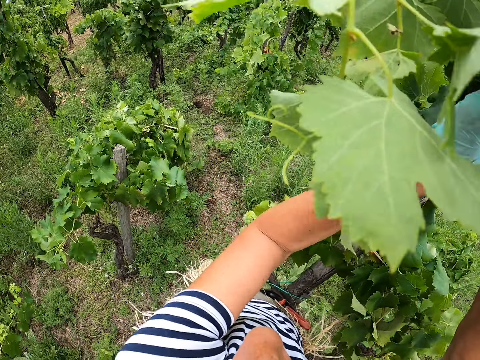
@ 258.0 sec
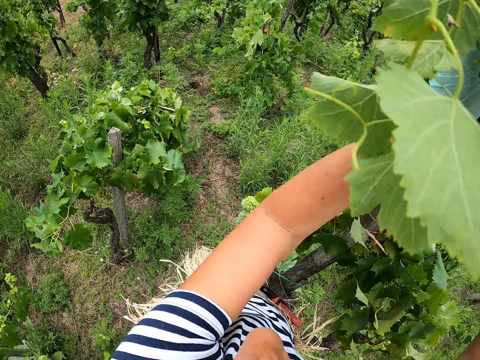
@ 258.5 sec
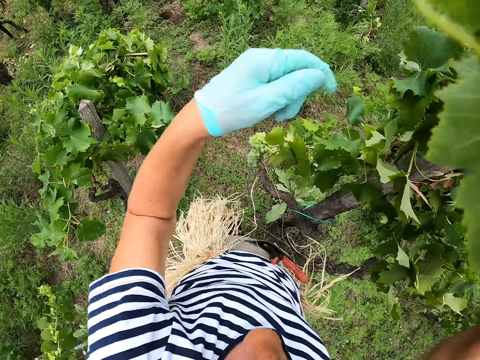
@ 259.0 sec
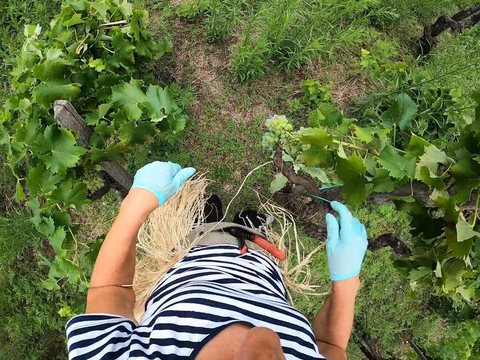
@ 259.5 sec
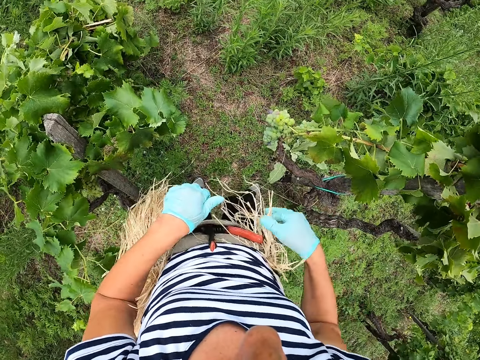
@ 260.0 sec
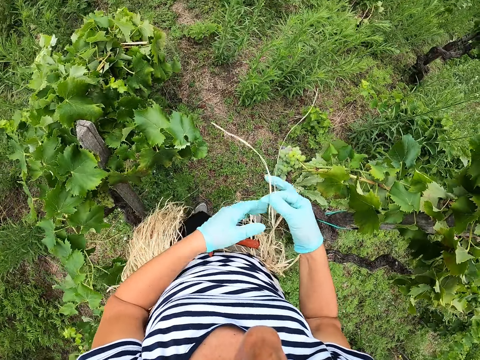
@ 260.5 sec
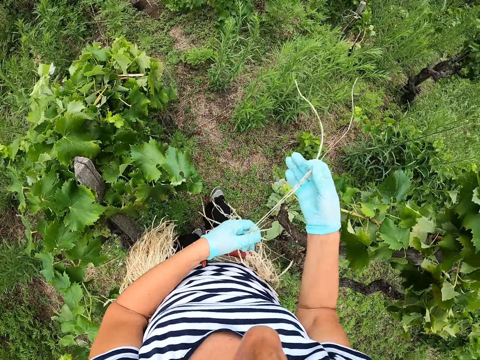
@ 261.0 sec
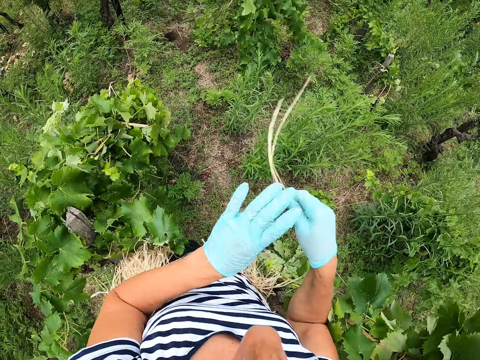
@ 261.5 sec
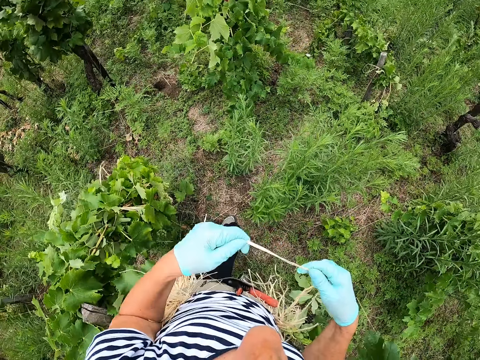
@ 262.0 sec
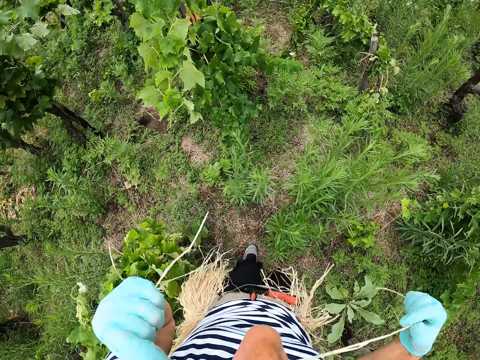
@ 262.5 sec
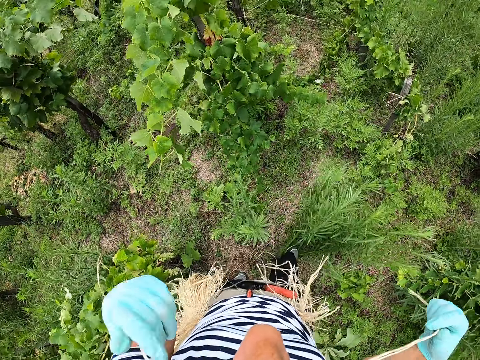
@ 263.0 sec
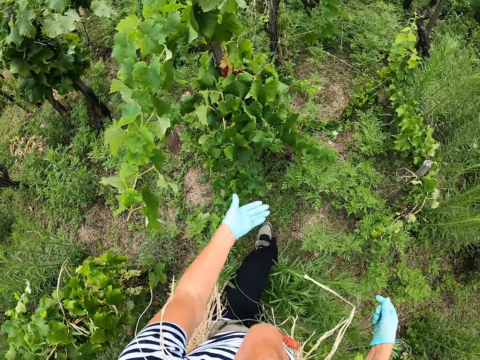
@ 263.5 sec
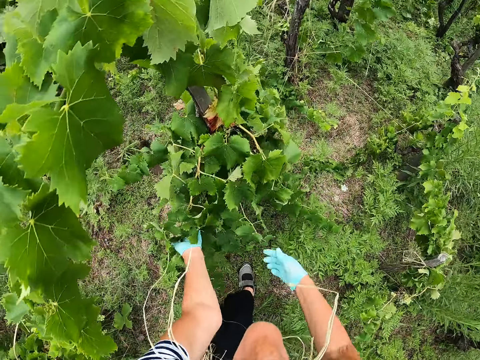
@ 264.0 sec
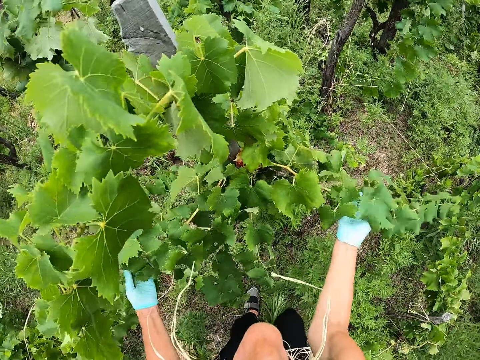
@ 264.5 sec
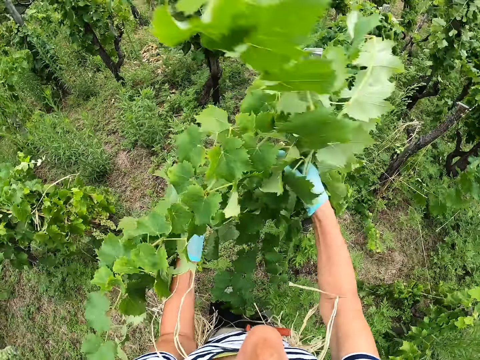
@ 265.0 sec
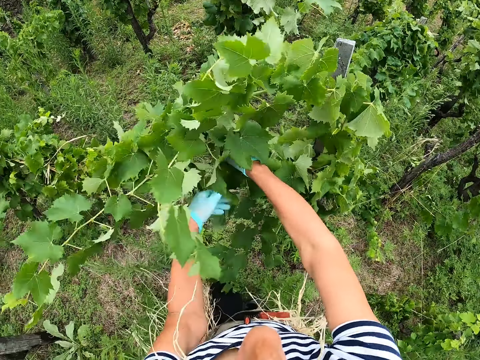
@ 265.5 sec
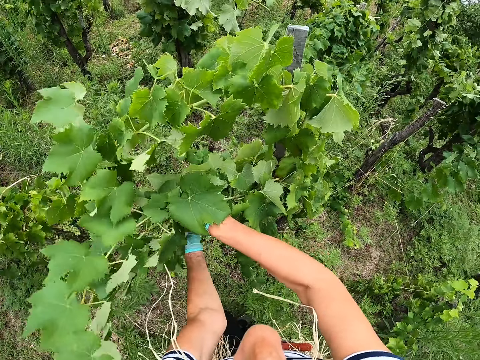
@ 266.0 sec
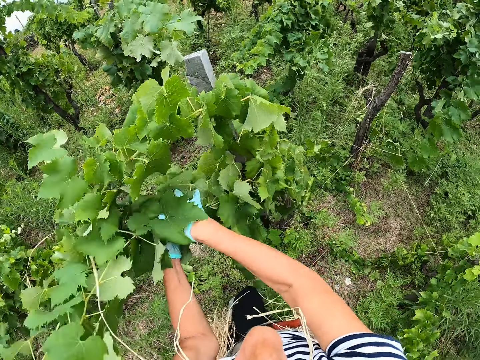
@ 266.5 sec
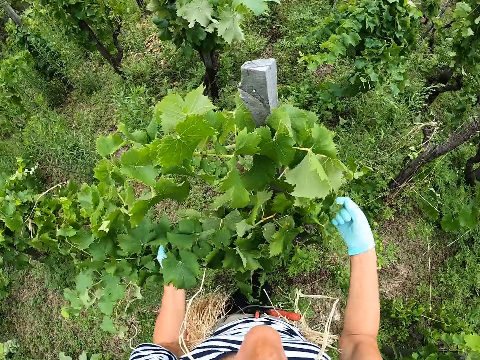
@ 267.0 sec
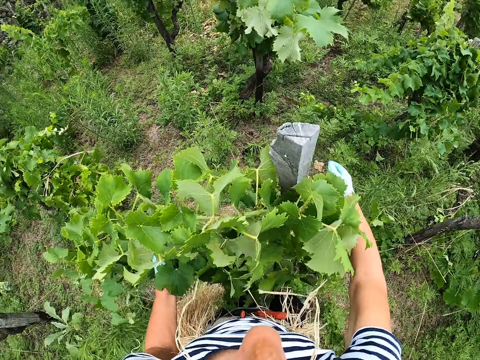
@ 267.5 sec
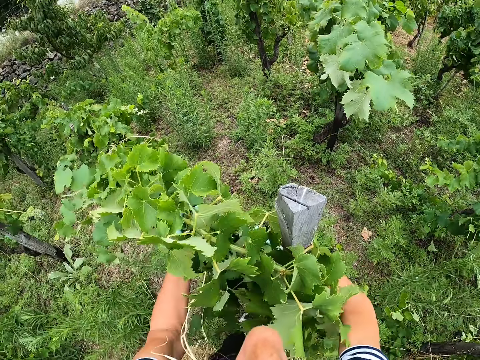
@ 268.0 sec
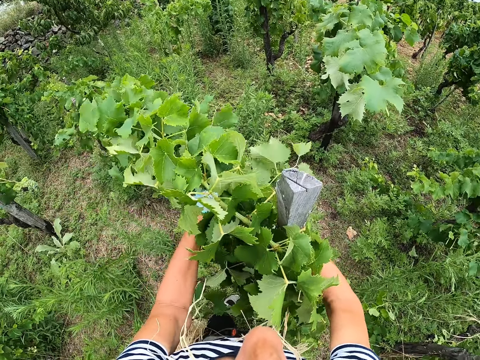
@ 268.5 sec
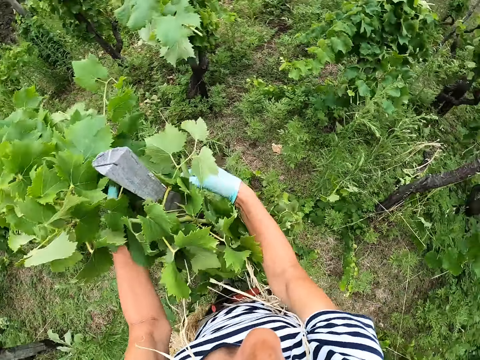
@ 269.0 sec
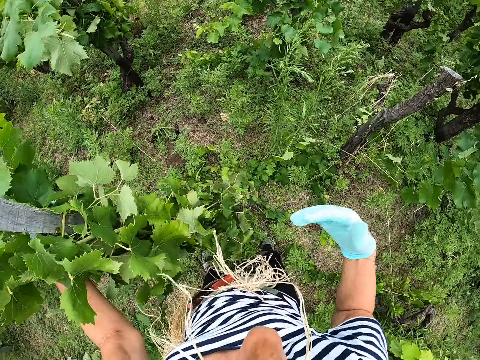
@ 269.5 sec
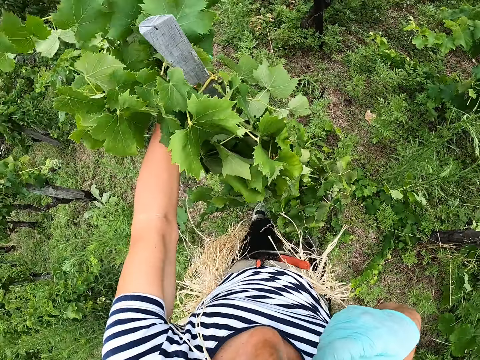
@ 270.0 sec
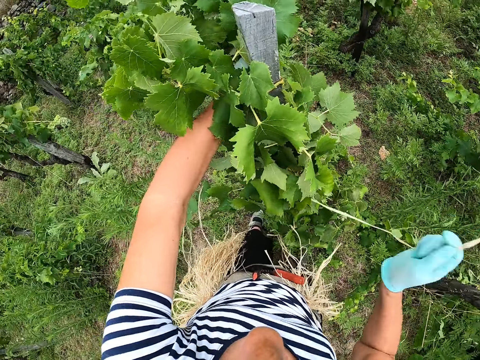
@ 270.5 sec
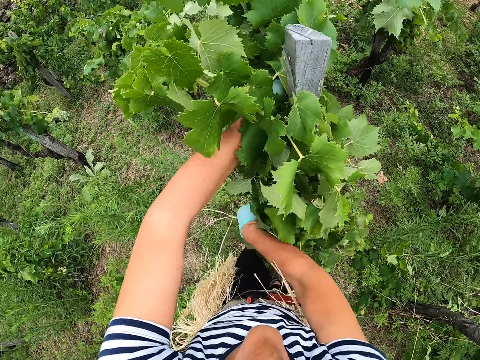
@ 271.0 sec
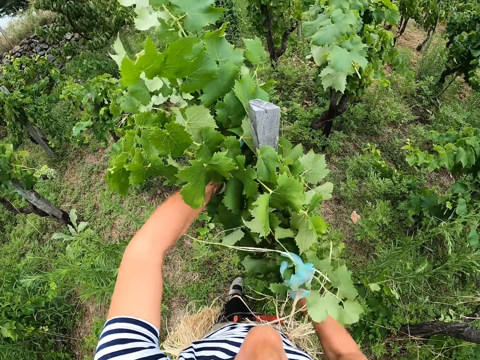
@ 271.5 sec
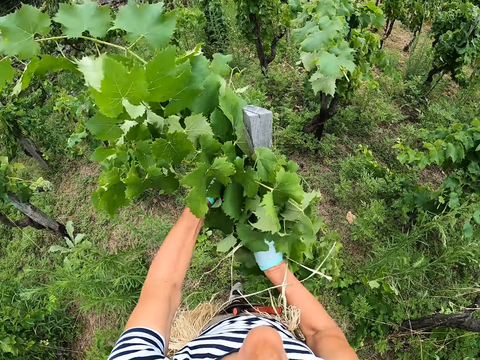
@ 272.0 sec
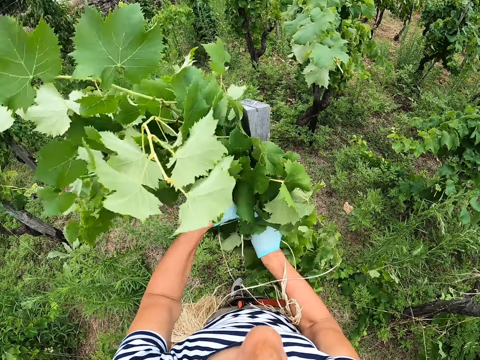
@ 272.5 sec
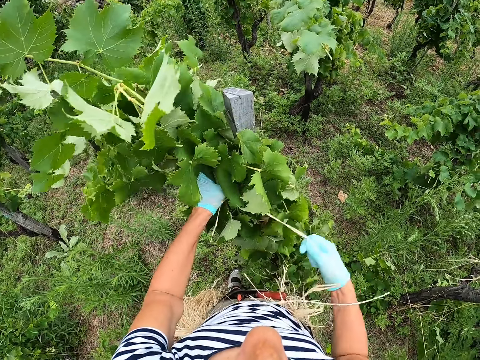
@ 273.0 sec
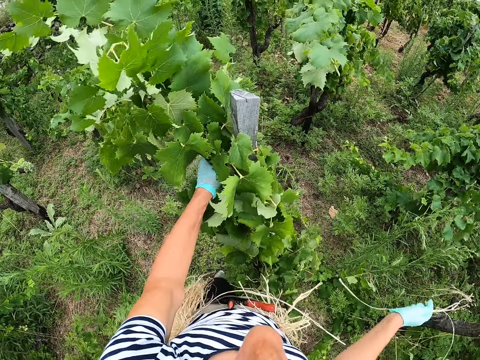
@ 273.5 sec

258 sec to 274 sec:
The camera wearer removes the rope from the fanny pack. She turns around. She holds the rope with both her hands. She places the rope in her mouth. She walks towards another bush. She holds the rope with both her hands. She folds the leaves together. She wraps the branches around the pole. She takes a dry sisal from the mouth. She removes the rope from the fanny pack. She wraps the branch around the pole.

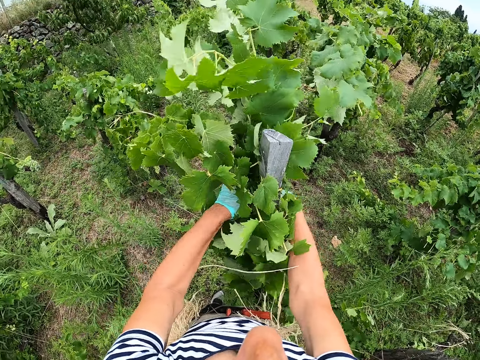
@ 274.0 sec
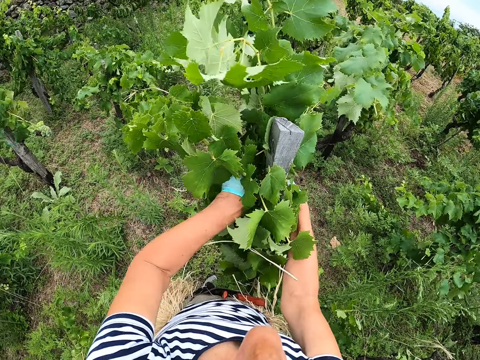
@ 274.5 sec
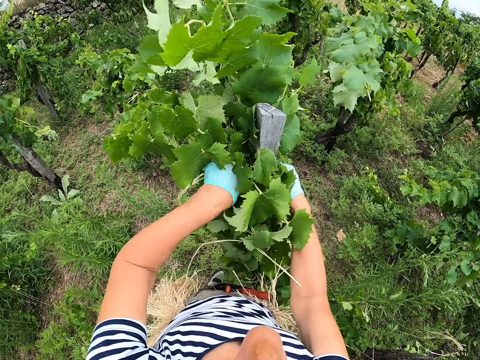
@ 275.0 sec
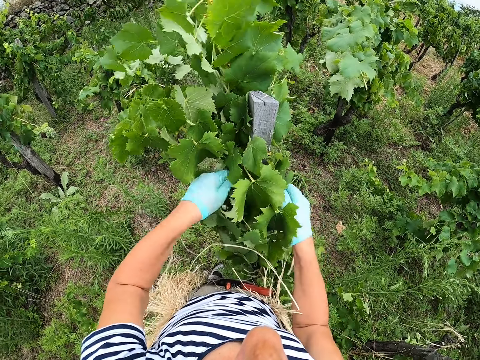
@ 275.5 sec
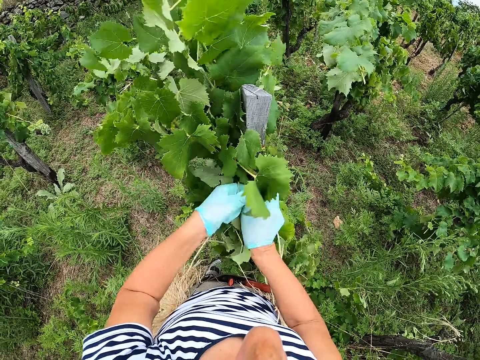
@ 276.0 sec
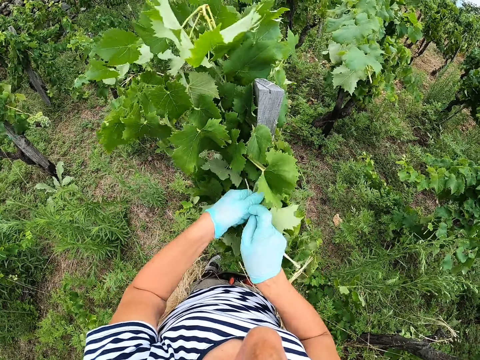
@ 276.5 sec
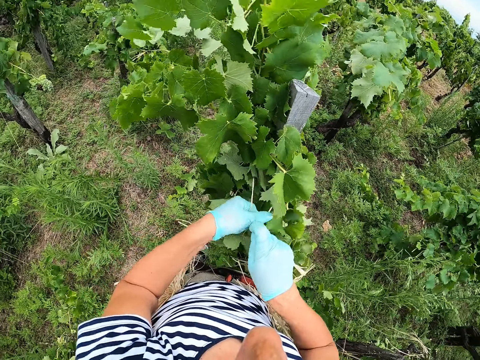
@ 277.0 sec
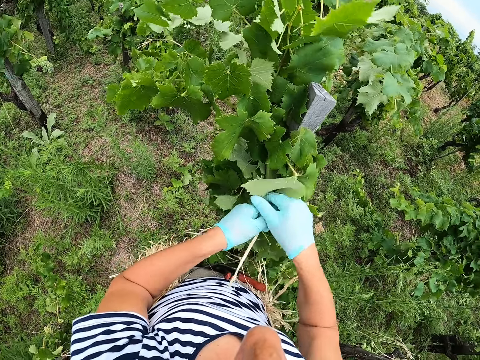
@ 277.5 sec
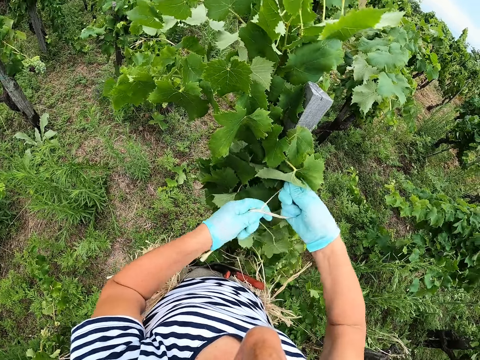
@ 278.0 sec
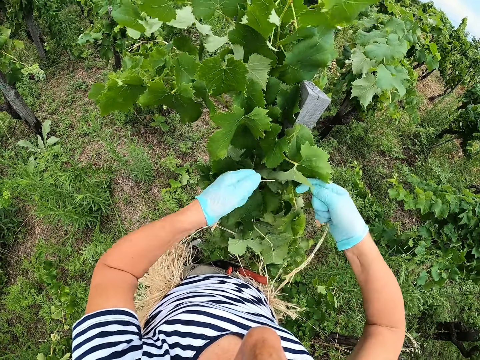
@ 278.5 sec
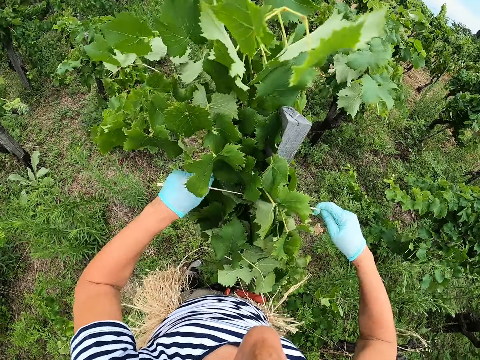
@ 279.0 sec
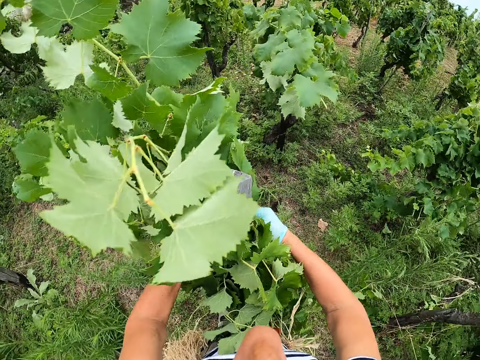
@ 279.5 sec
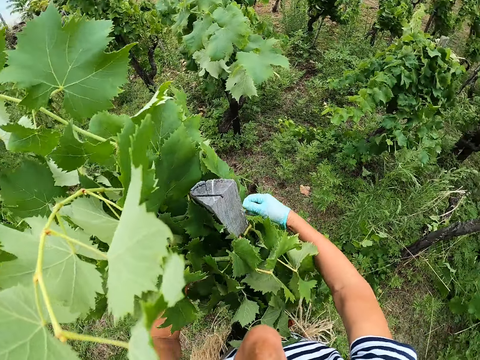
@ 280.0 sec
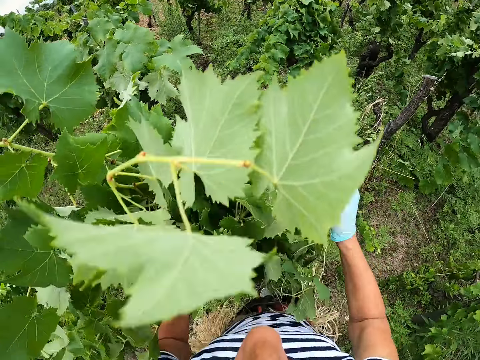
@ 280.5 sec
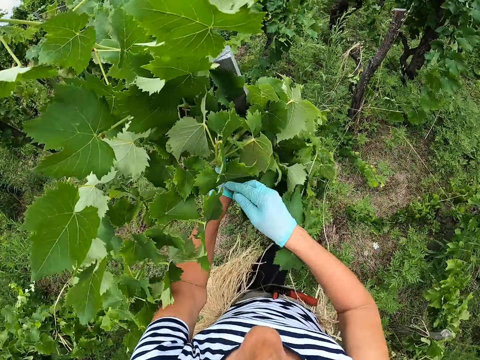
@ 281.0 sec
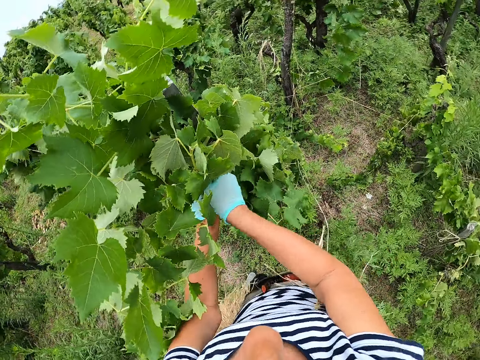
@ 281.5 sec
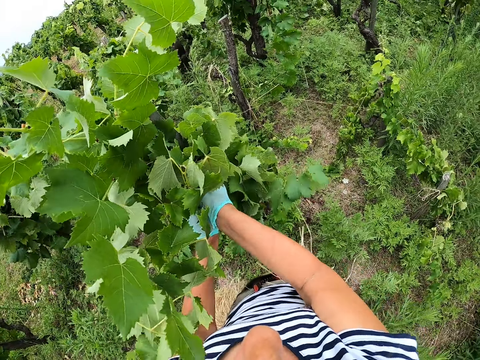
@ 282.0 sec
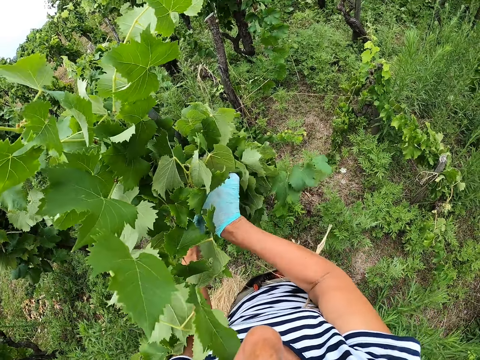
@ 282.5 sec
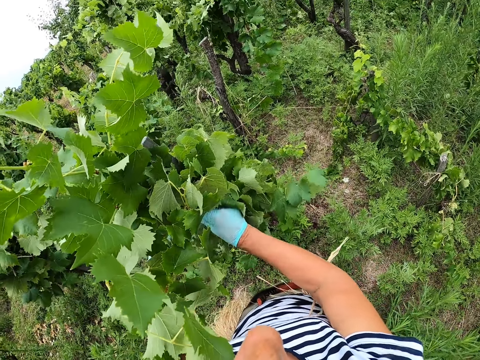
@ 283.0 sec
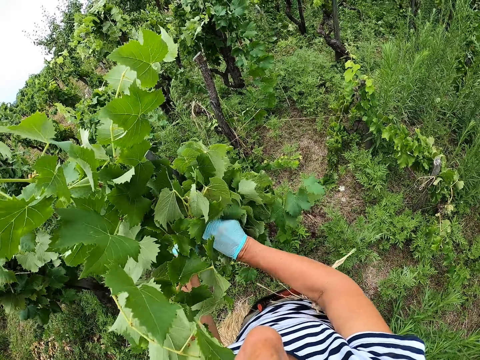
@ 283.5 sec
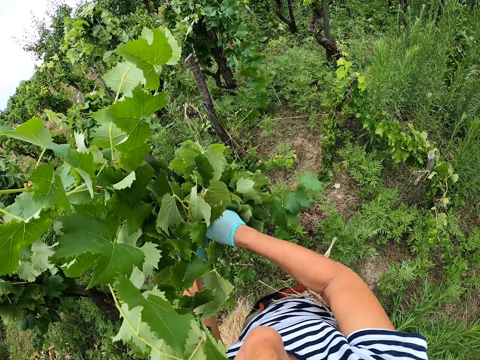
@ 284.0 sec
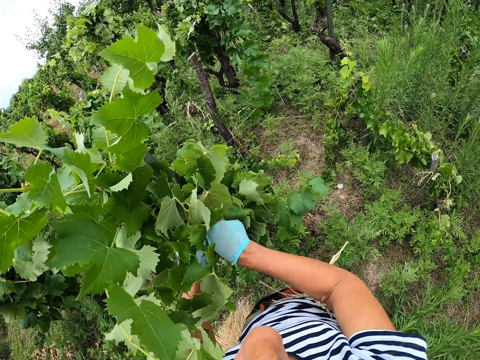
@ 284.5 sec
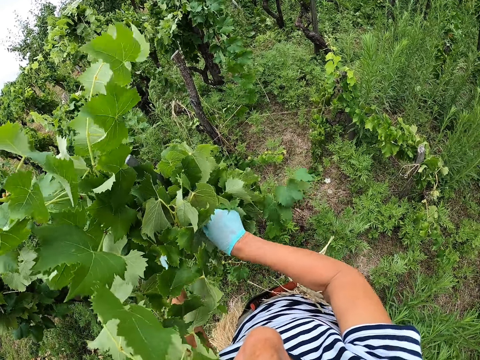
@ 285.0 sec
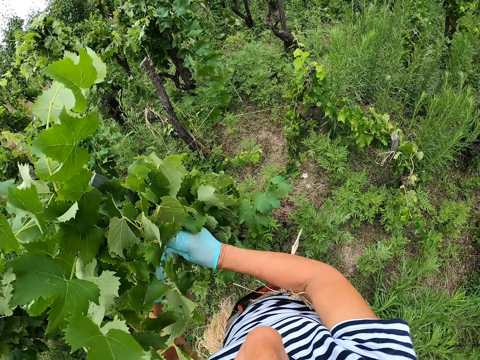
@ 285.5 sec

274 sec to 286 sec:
The camera wearer ties the branches with the rope in a trunk.
